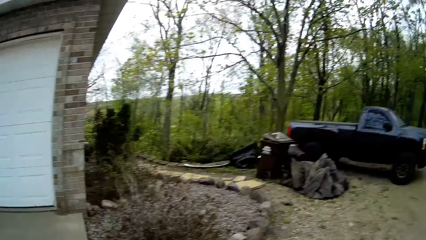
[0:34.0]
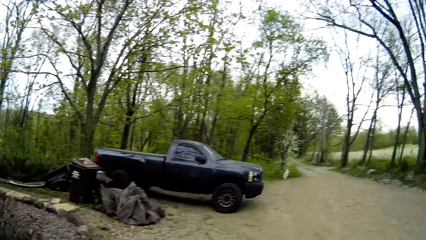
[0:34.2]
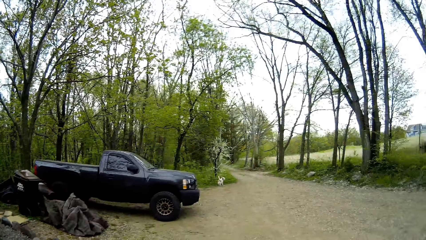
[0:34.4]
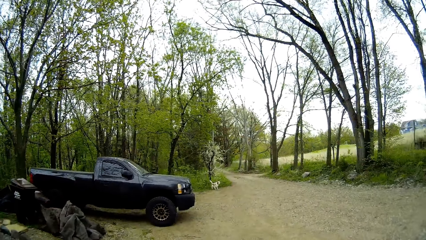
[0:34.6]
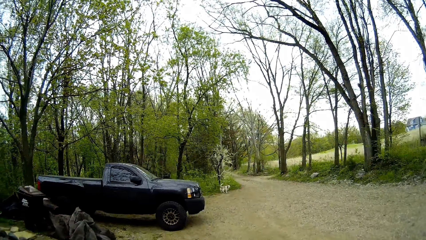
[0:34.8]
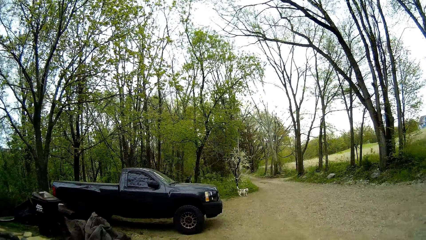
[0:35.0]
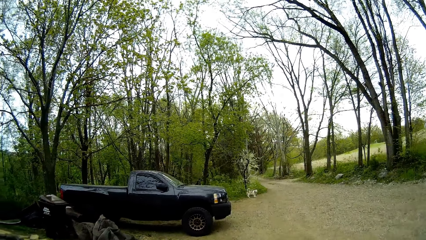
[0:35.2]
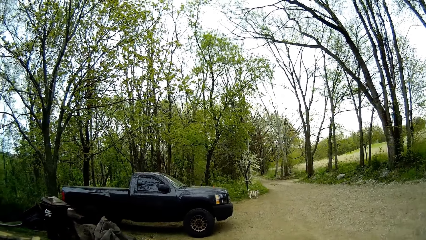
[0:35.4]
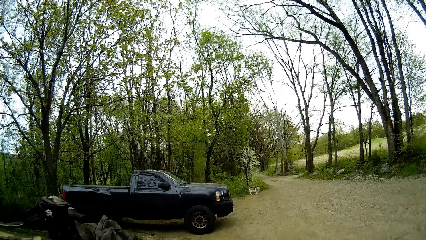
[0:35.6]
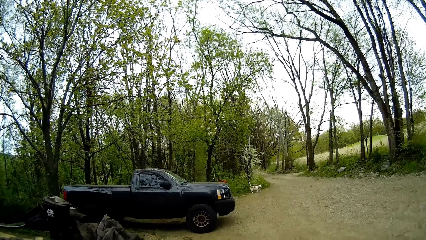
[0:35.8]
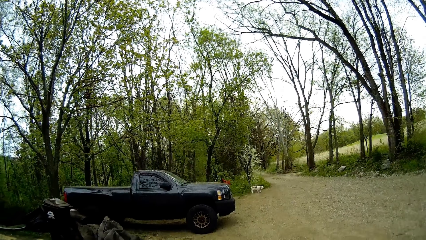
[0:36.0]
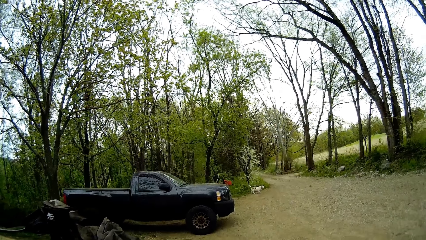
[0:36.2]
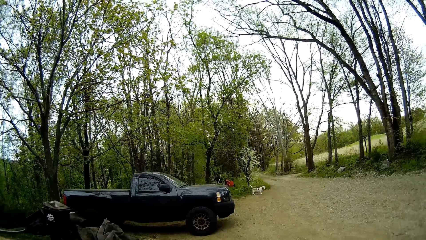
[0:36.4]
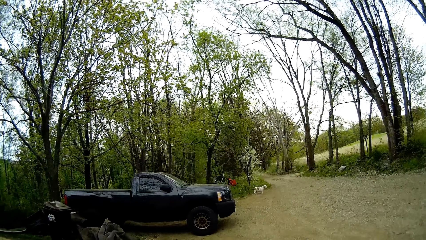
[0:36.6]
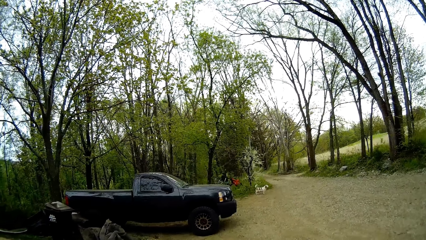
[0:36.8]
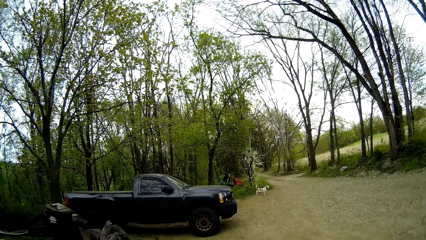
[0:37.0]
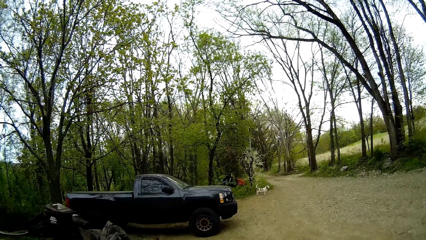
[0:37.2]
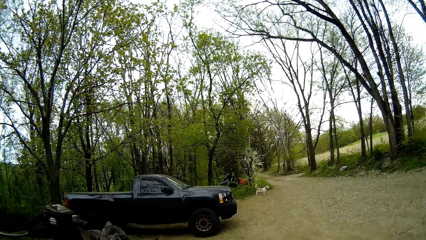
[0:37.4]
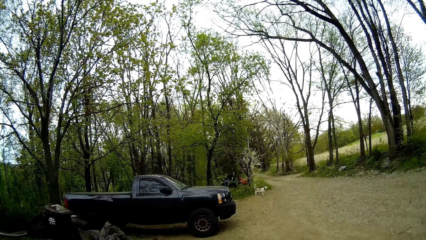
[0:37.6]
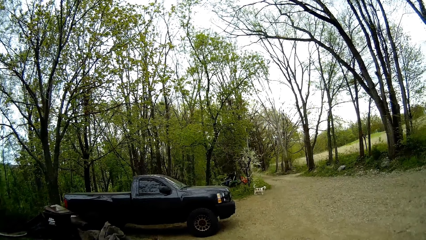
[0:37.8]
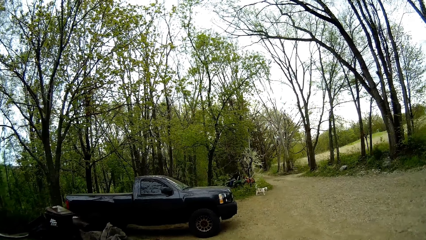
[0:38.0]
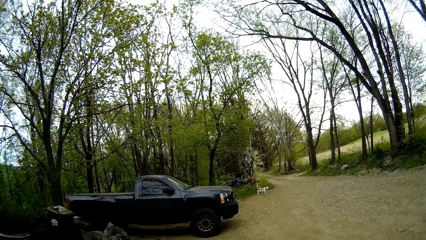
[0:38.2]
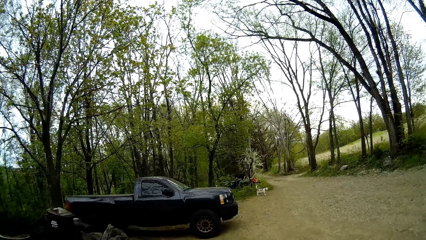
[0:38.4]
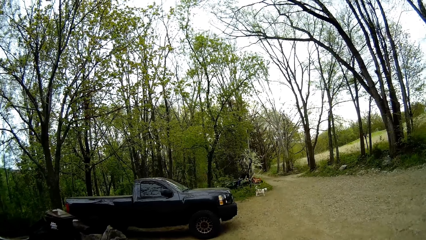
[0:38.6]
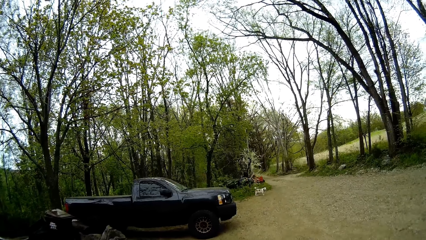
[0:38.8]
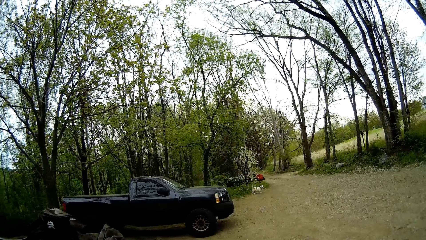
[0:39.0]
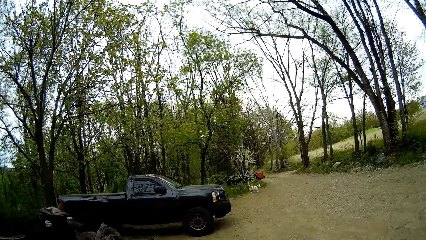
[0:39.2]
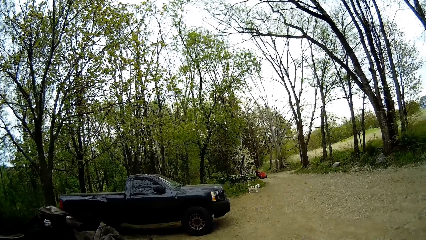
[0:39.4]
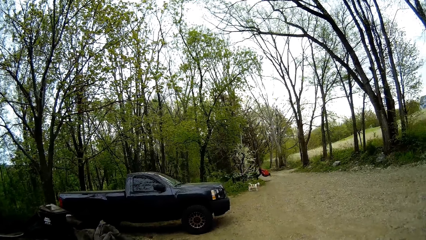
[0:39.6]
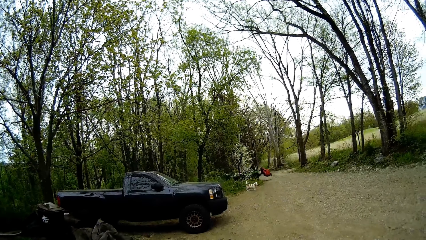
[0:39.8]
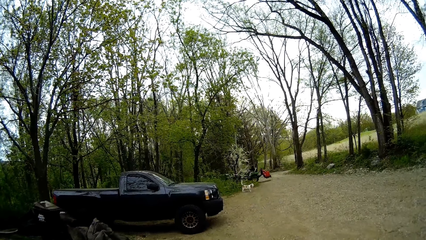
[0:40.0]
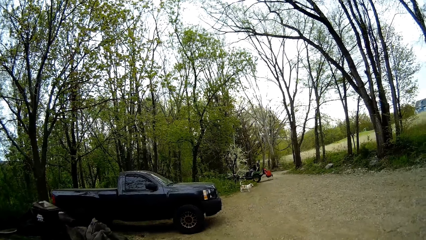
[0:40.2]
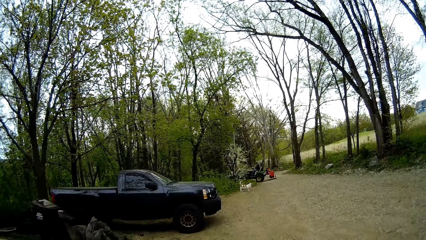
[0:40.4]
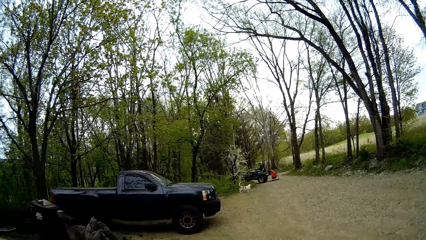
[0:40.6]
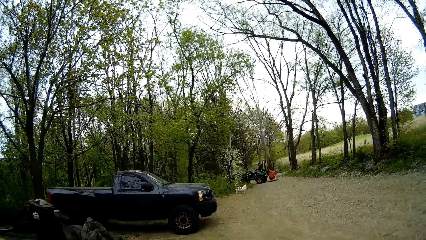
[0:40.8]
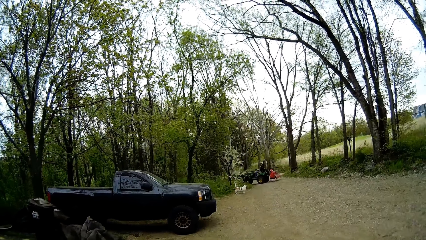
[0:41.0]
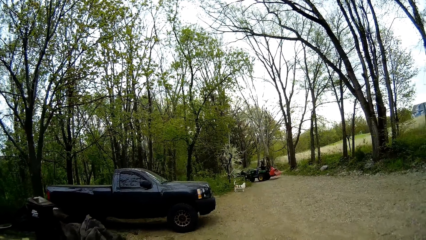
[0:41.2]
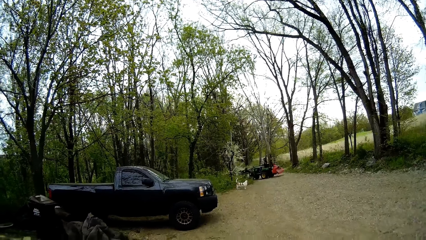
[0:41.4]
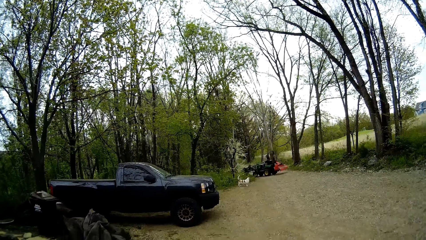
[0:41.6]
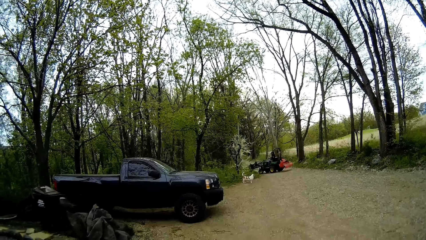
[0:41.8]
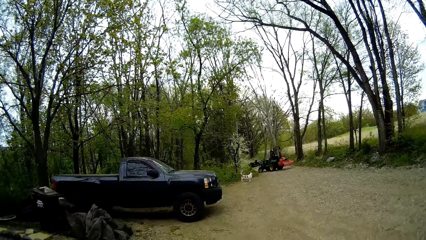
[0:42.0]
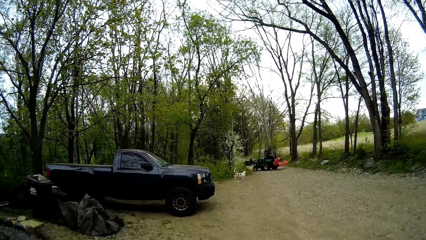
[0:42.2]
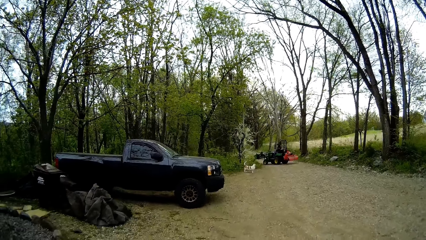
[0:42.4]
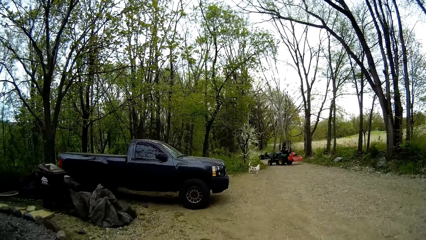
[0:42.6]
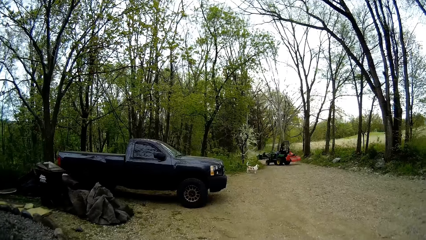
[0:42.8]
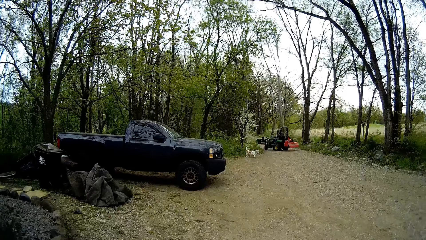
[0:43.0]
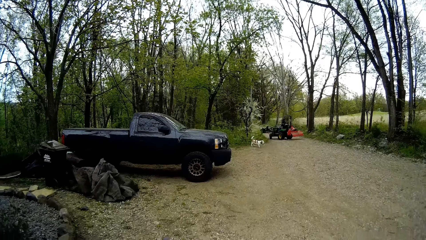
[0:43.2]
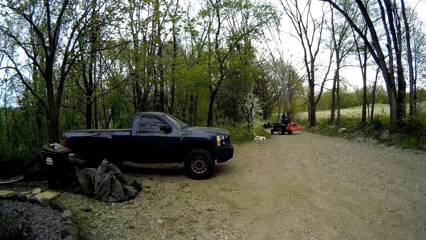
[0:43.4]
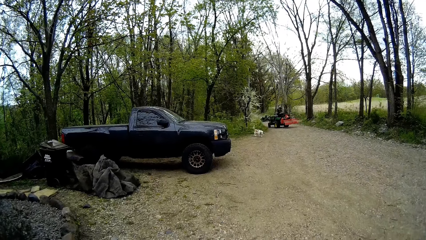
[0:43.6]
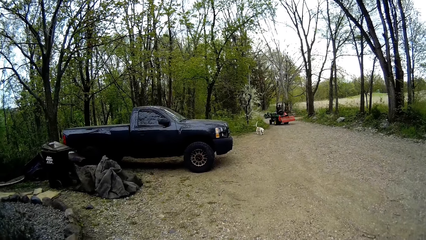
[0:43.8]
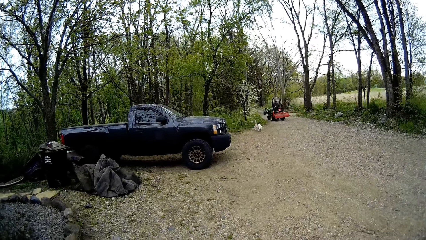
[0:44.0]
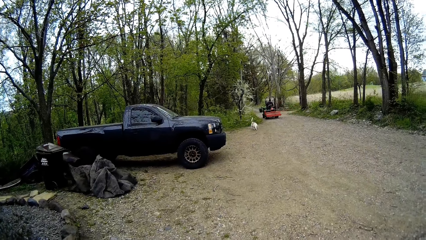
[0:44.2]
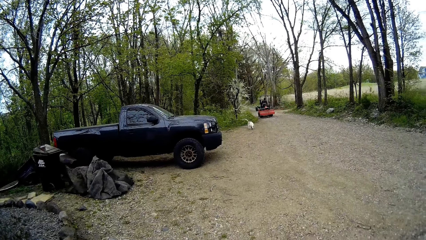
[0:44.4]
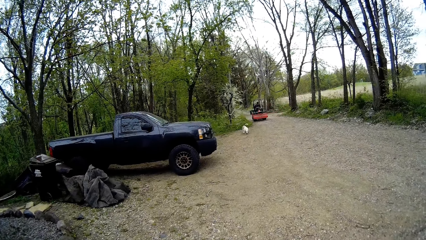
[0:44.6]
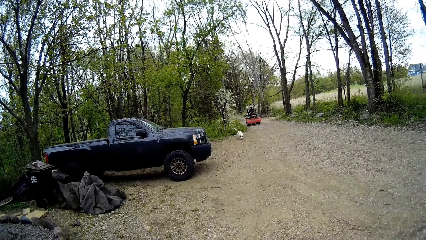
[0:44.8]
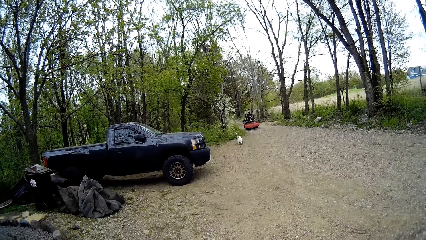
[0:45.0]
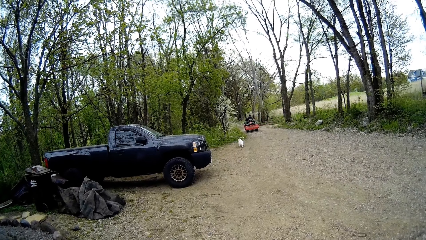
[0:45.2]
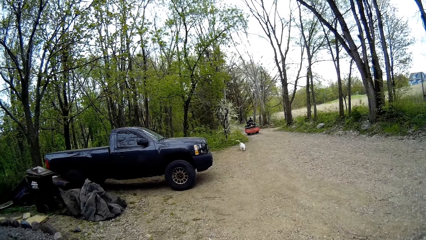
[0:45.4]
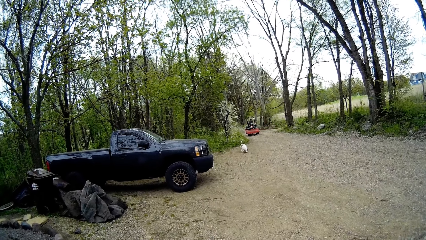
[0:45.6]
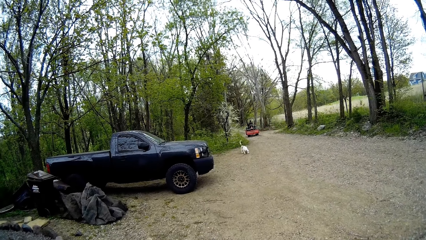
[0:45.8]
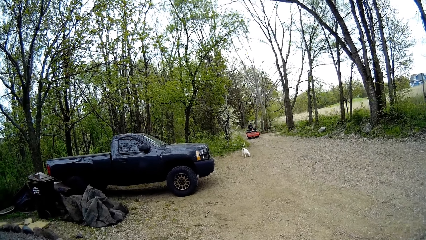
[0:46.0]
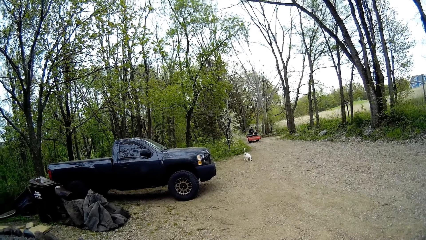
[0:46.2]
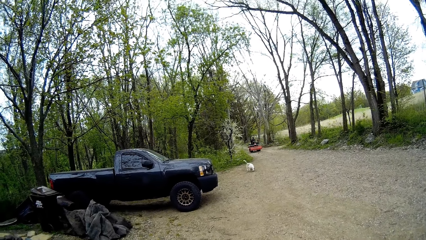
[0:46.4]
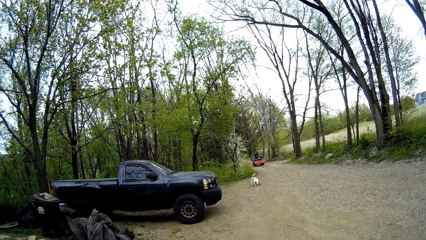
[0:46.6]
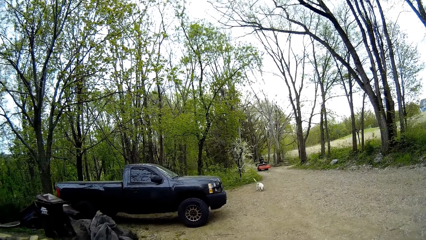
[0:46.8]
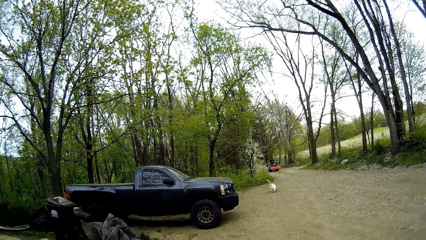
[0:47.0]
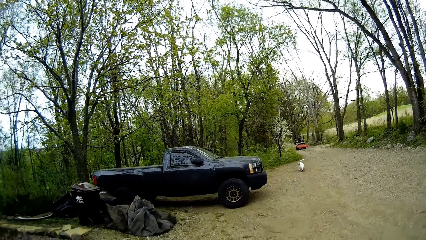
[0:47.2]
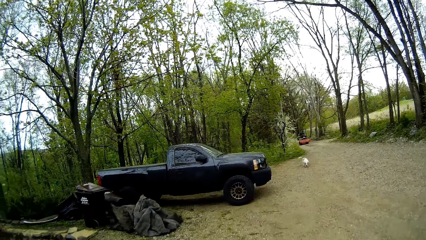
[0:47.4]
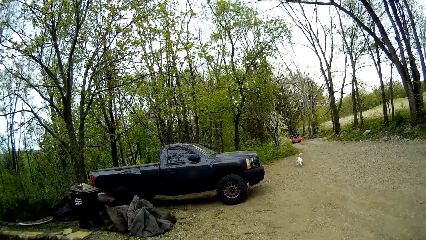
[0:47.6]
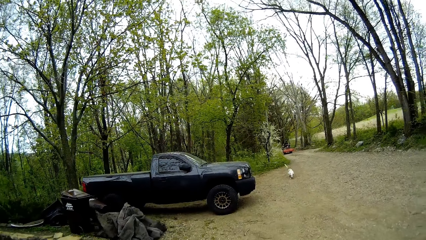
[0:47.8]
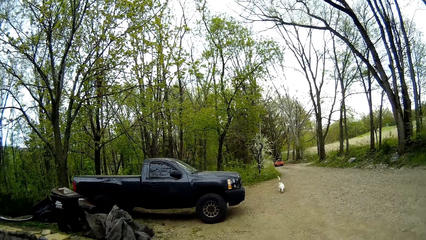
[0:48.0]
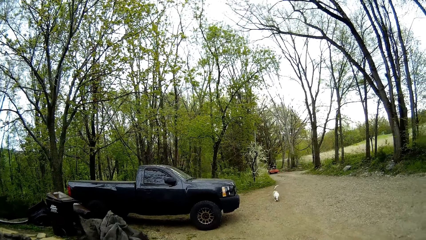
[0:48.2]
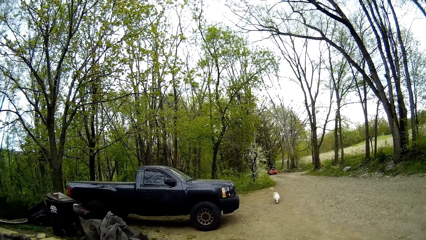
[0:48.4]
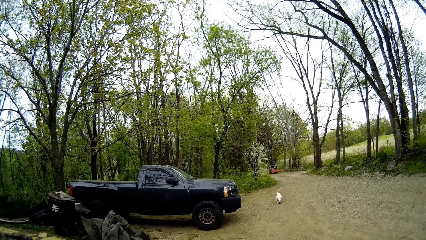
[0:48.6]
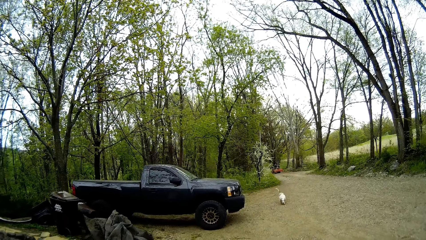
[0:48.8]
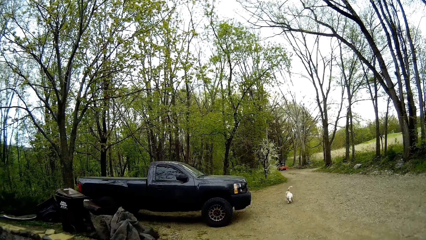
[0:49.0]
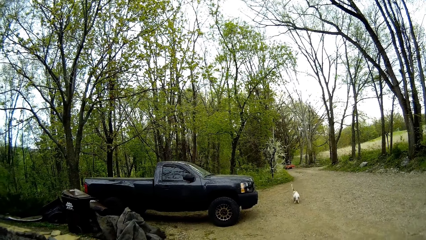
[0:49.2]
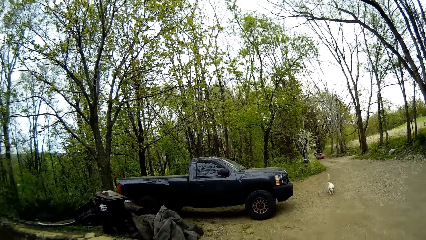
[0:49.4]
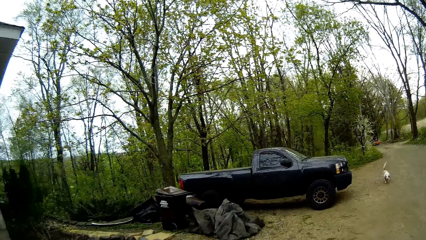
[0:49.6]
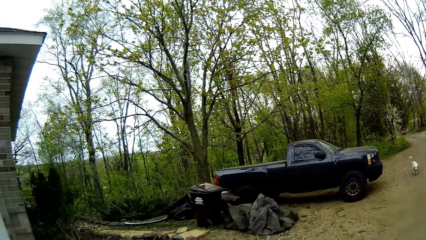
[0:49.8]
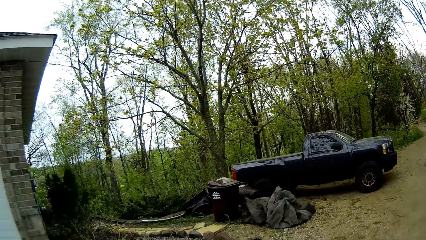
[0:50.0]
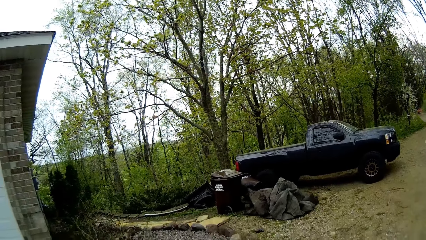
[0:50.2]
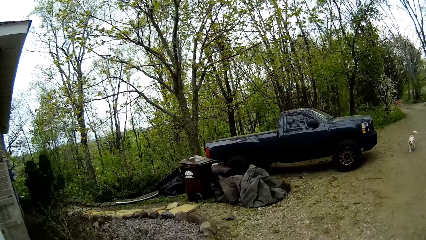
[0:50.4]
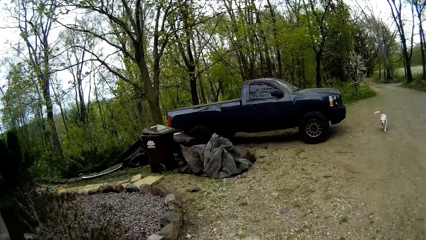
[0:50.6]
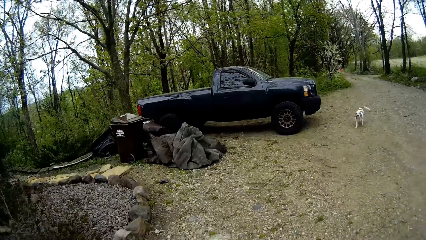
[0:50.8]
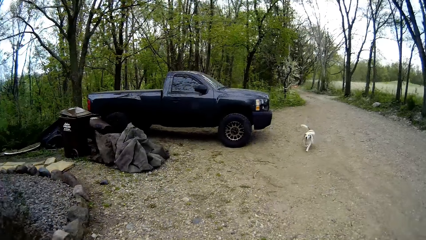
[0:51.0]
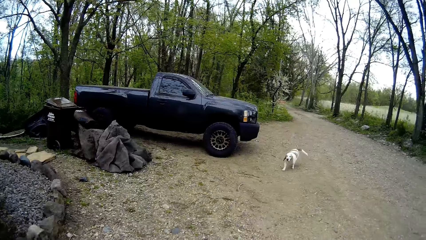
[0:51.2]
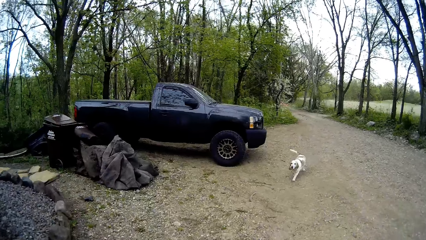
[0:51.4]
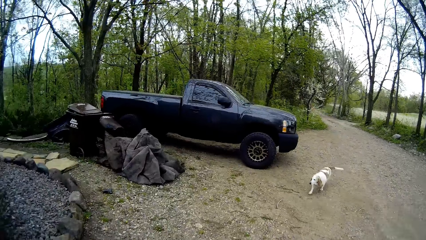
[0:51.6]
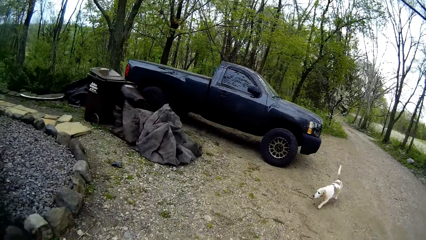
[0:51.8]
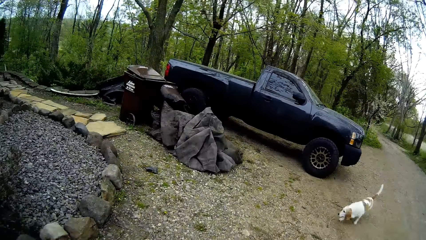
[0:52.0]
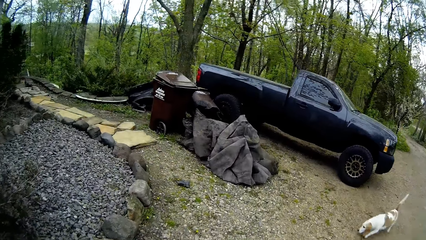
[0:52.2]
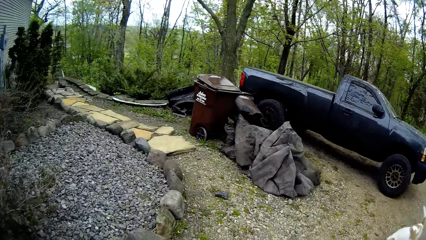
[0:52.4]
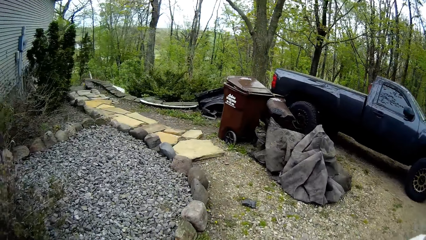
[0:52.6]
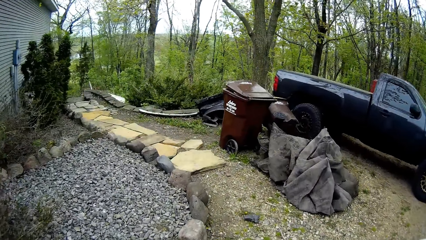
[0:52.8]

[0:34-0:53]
The dog walks towards the camera wearer. The camera wearer stares at the dog.
